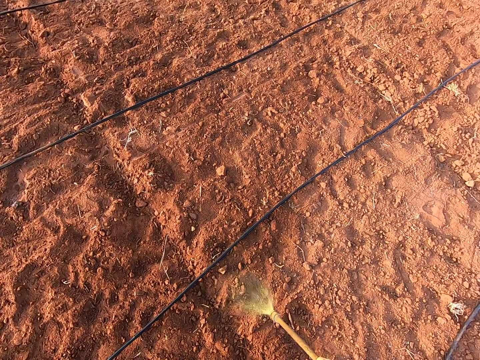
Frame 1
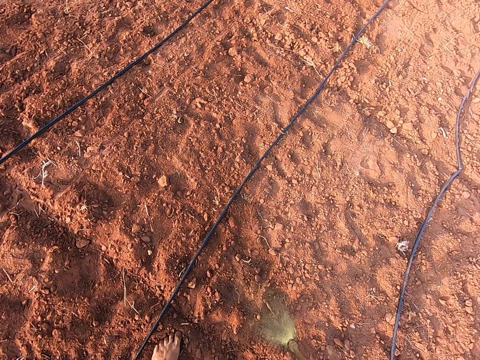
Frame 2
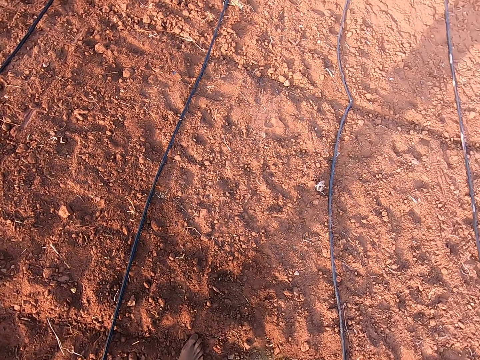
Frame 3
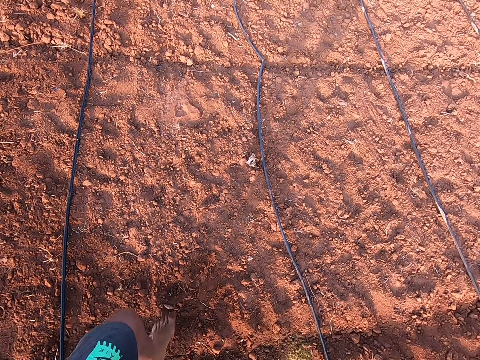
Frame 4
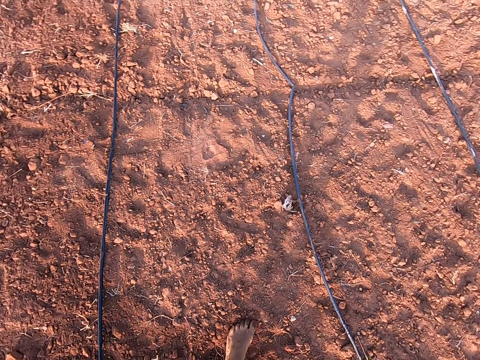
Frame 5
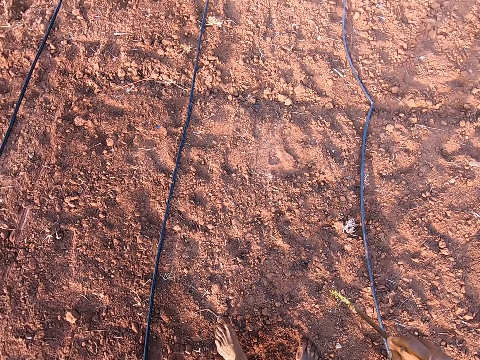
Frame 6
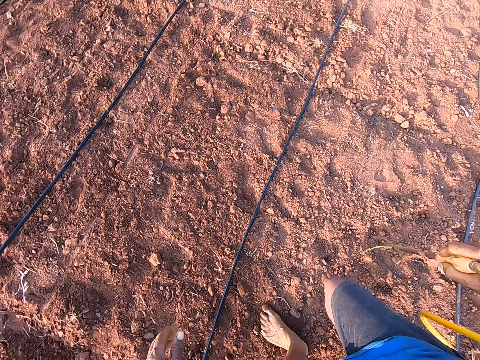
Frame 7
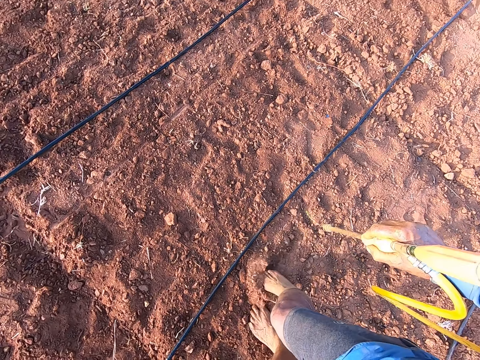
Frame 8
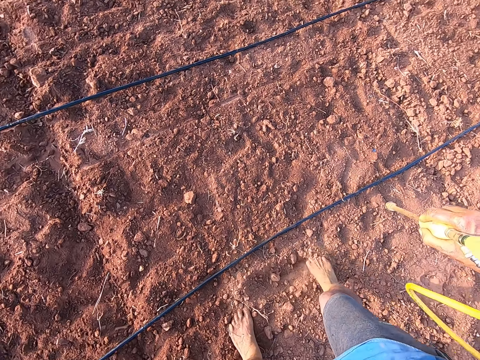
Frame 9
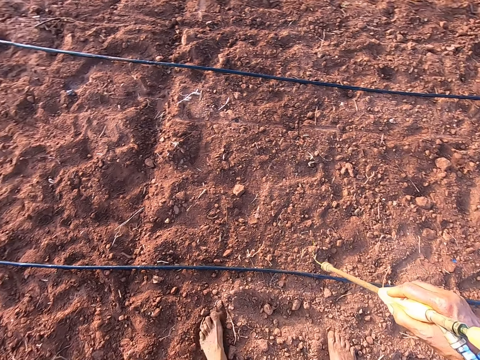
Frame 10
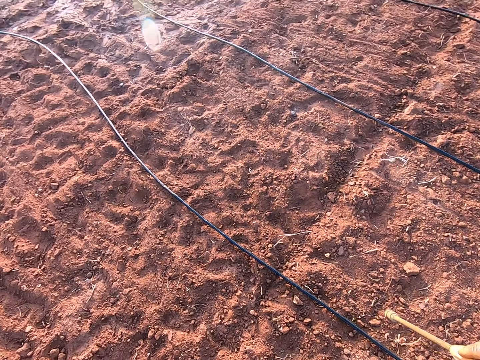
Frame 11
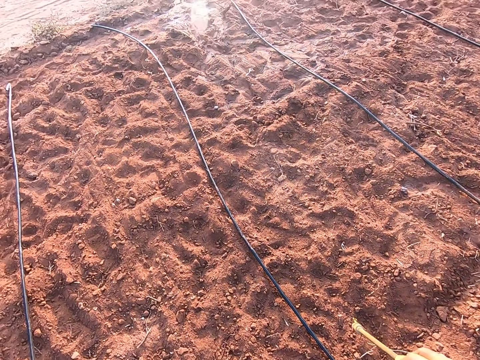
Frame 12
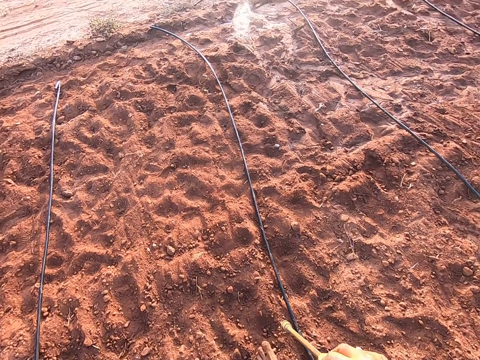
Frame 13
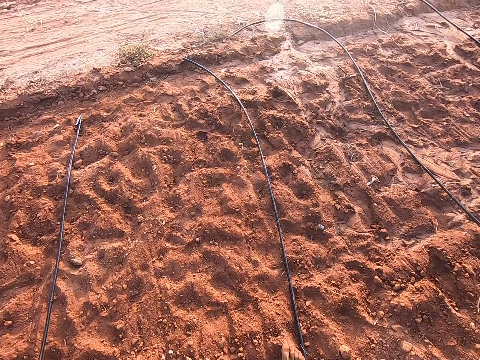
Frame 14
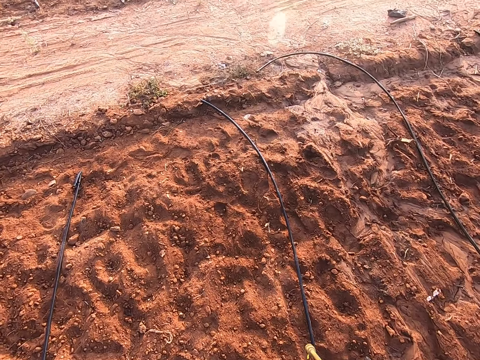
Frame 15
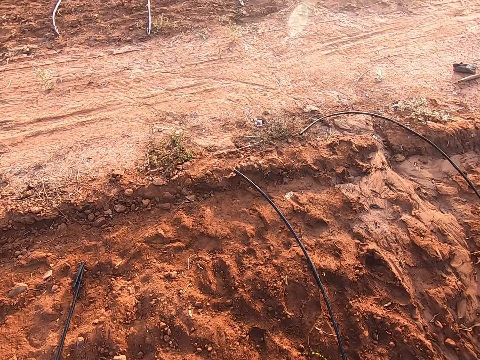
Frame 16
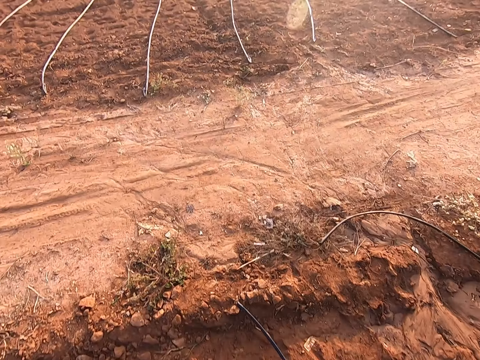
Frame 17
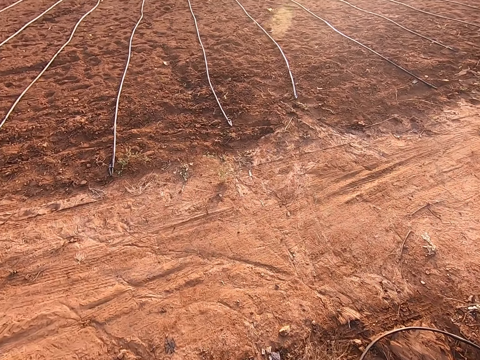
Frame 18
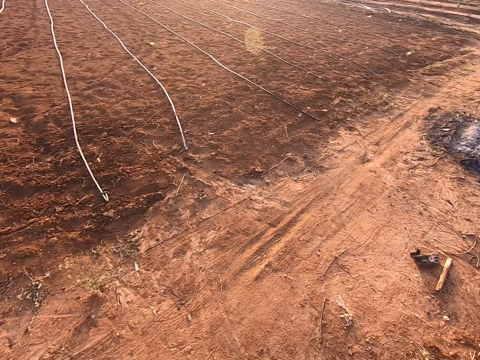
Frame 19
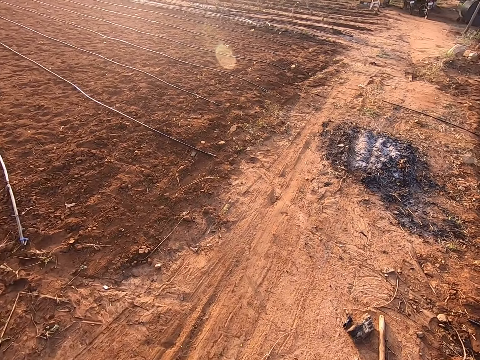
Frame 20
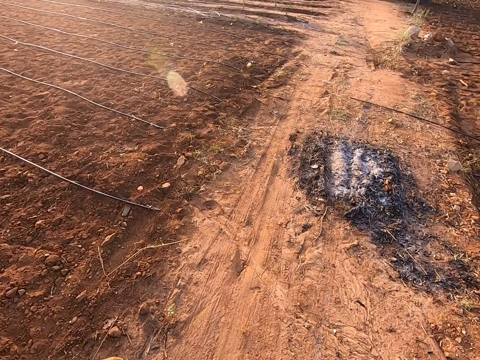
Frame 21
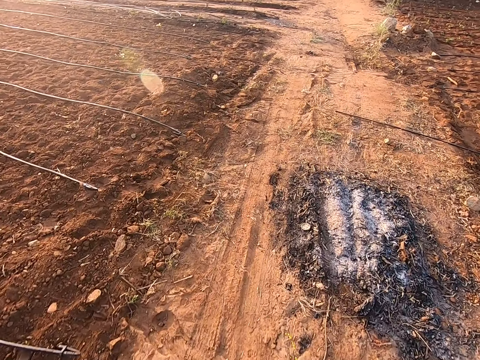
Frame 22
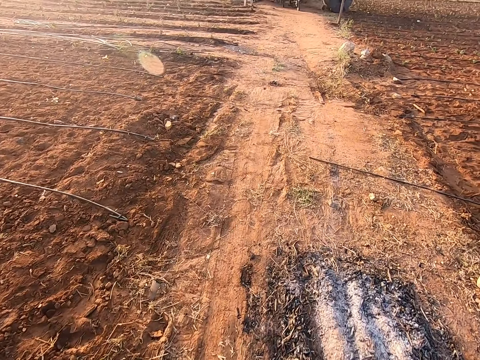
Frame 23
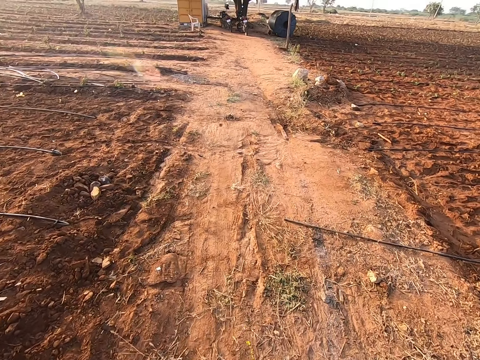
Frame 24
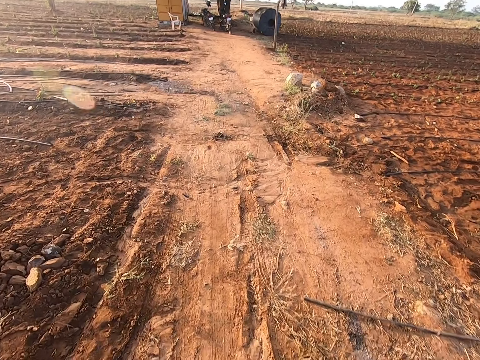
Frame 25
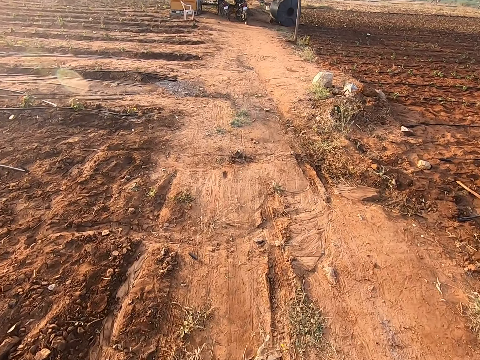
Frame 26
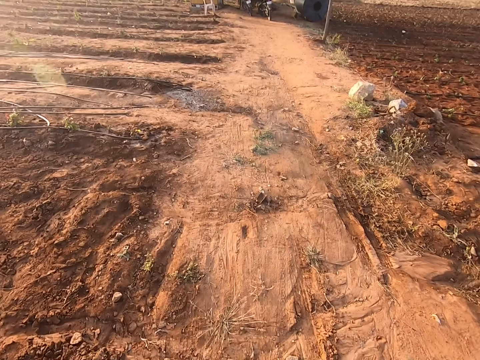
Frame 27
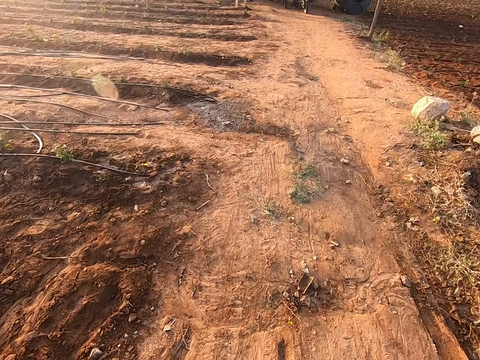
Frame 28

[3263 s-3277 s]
The camera wearer moves around the farm. He kicks sand on the ground with his right leg. He walks towards a man.

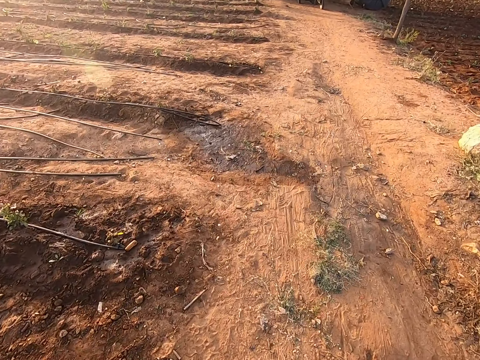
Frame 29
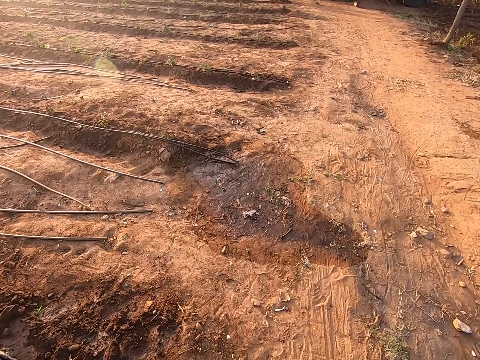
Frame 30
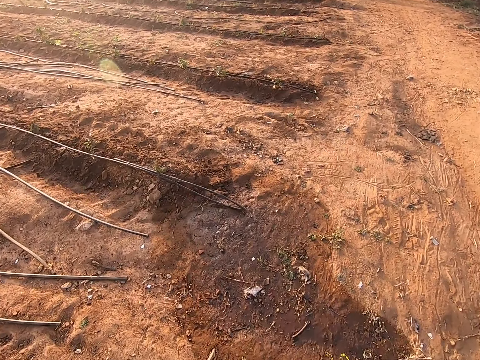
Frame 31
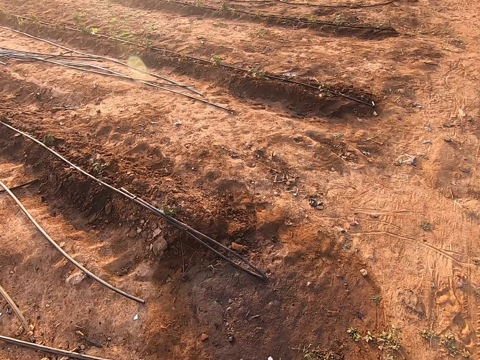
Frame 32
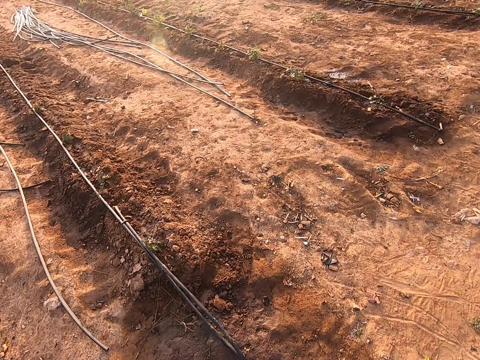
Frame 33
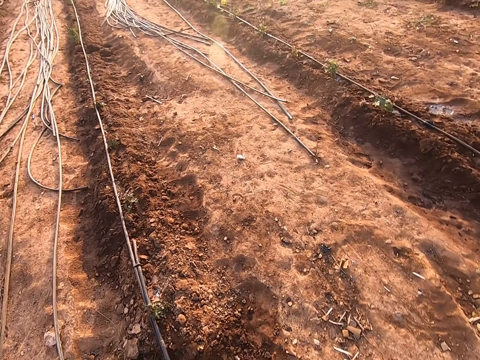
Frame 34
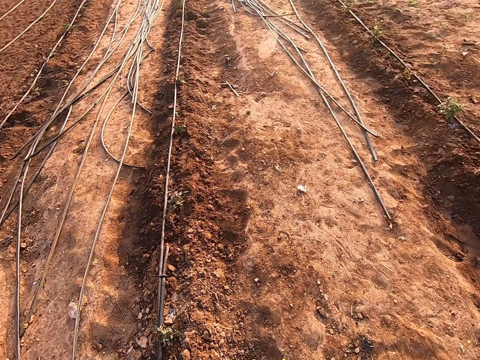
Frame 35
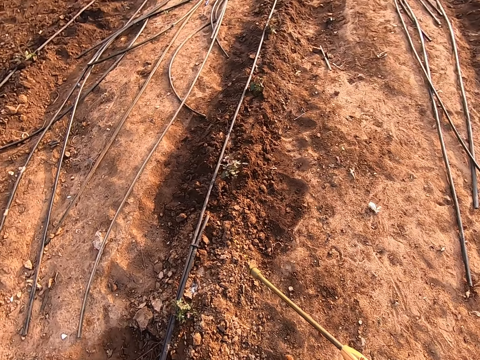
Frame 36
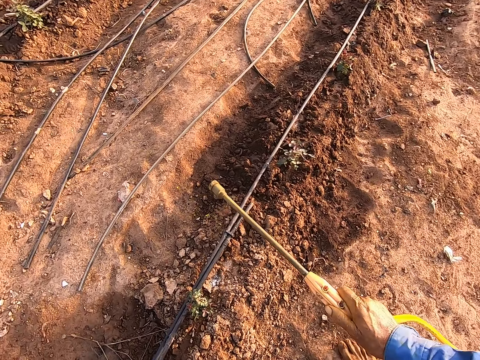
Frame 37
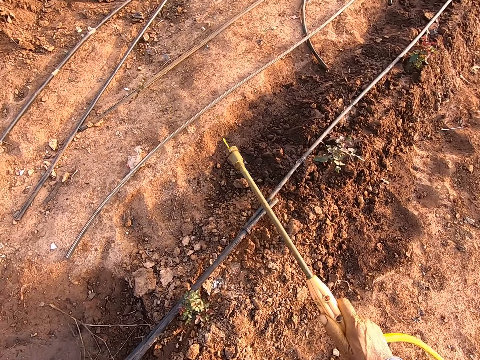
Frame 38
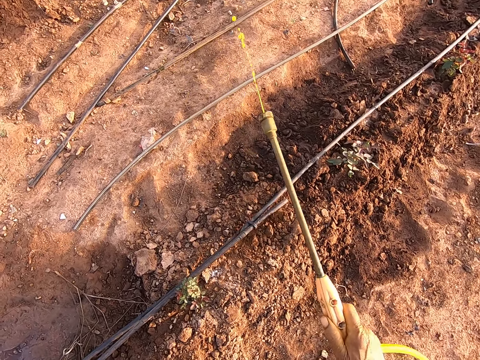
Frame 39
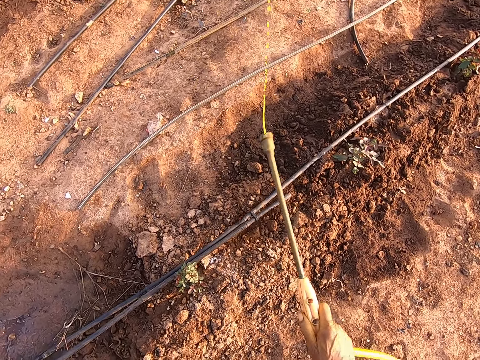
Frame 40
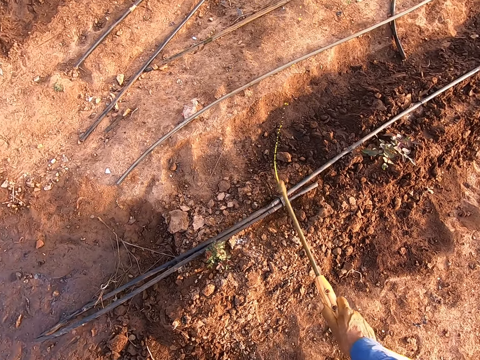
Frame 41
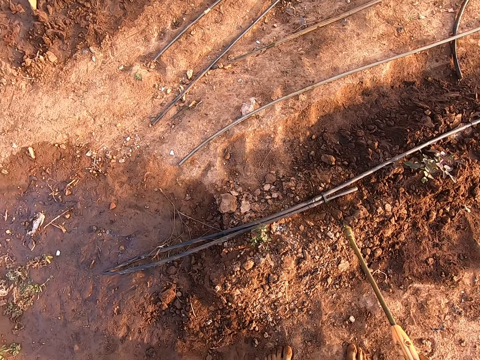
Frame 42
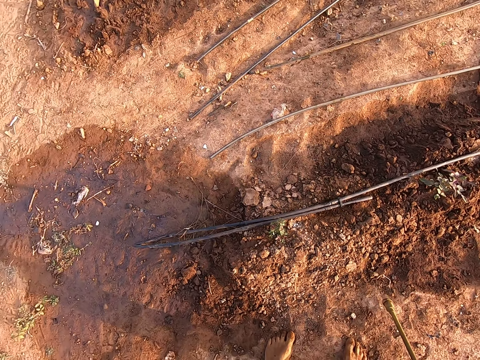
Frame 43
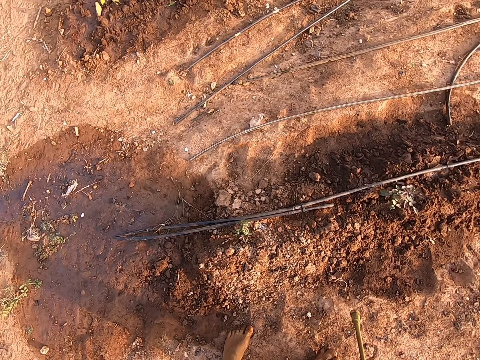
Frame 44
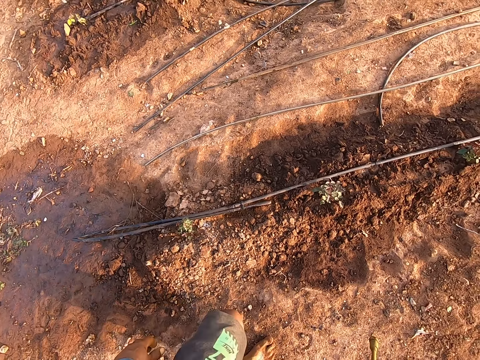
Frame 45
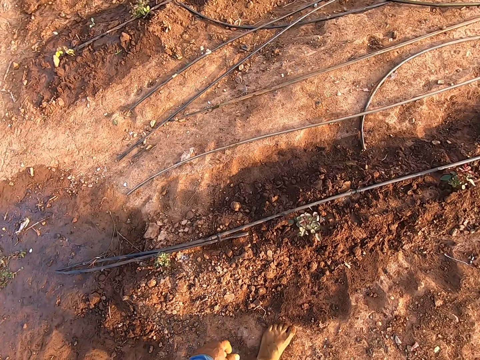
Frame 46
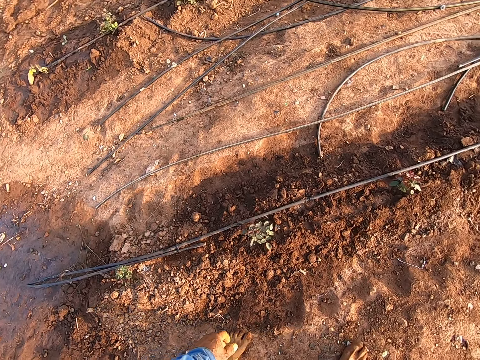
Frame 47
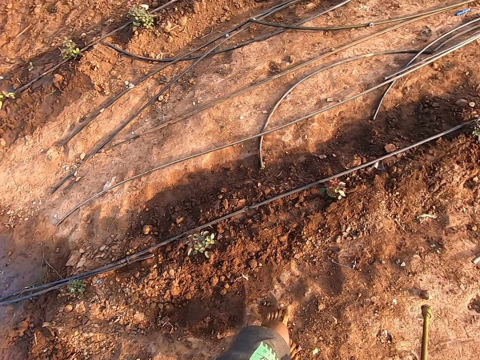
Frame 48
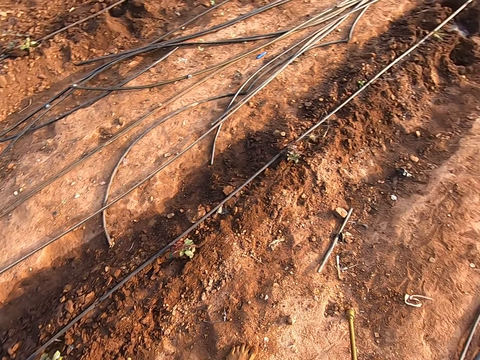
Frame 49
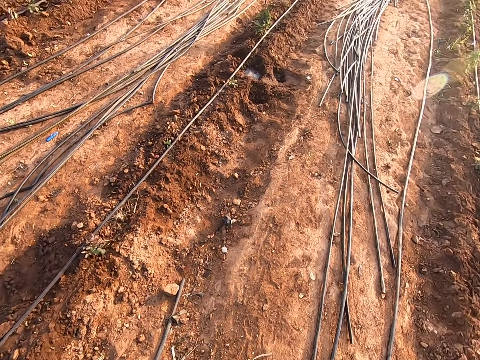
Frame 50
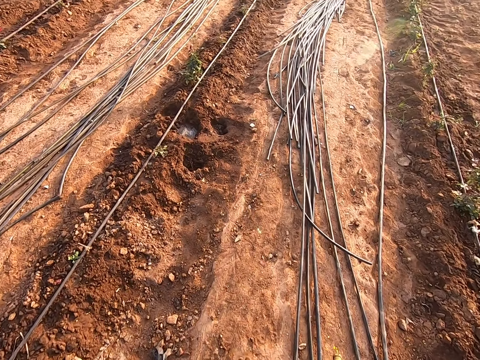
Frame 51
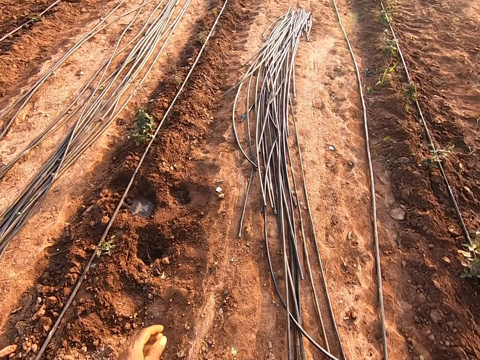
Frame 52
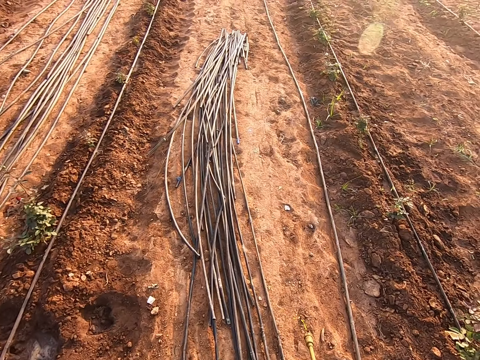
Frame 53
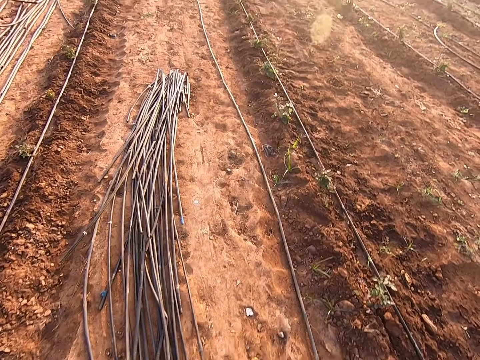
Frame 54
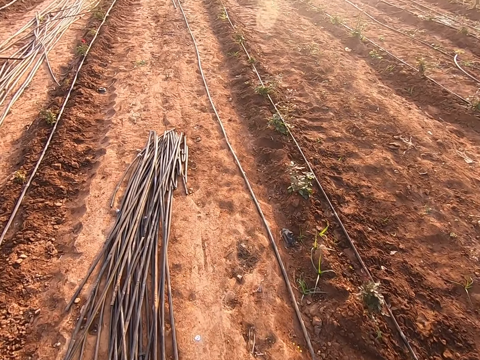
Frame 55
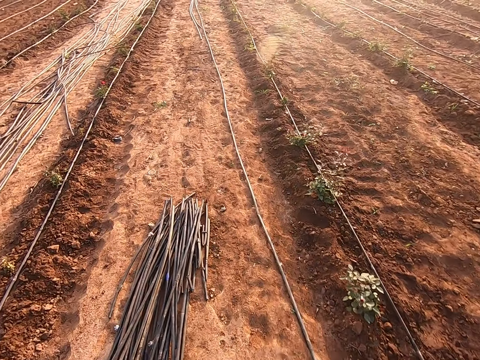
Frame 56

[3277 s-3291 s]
The camera wearer hits a pipe on a ridge with the fumigation tank hose in his right hand. He looks around and walks around.
